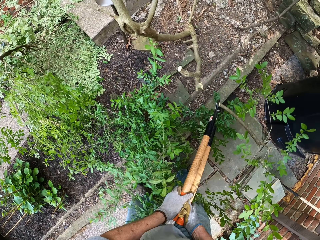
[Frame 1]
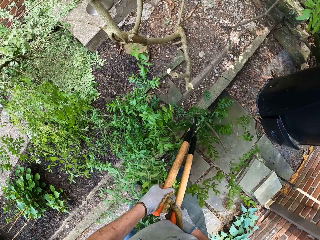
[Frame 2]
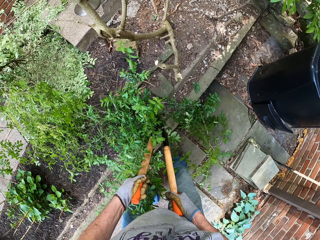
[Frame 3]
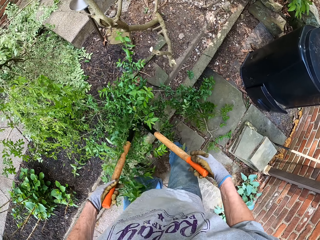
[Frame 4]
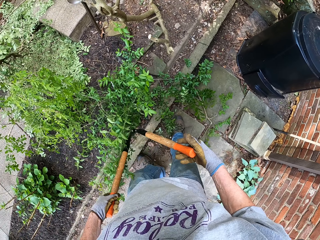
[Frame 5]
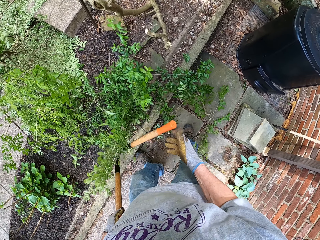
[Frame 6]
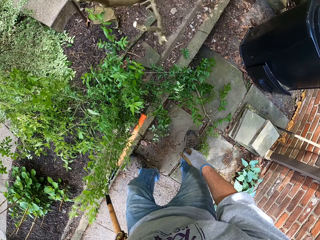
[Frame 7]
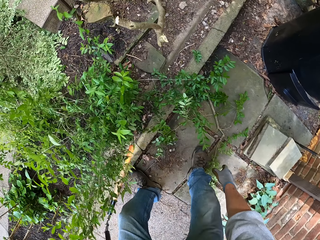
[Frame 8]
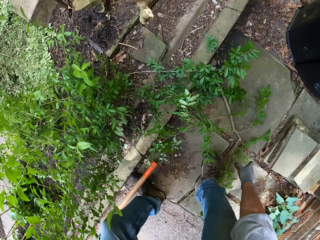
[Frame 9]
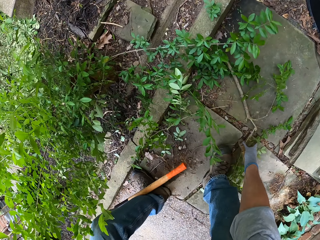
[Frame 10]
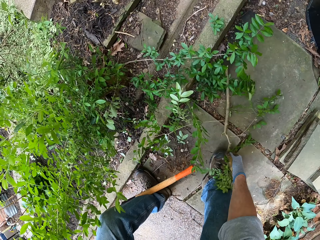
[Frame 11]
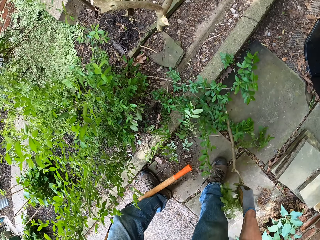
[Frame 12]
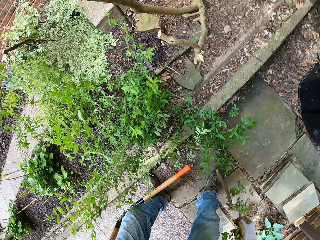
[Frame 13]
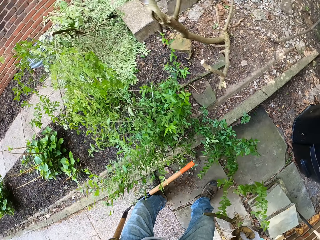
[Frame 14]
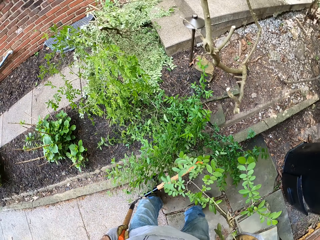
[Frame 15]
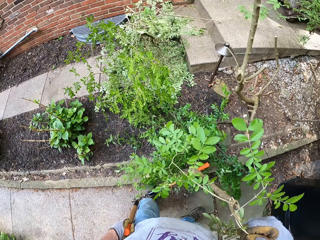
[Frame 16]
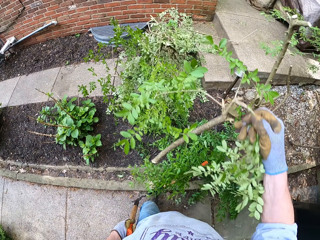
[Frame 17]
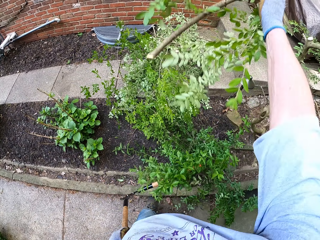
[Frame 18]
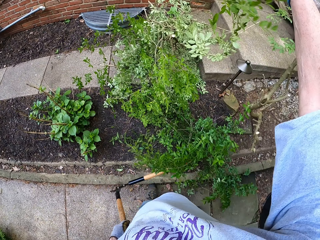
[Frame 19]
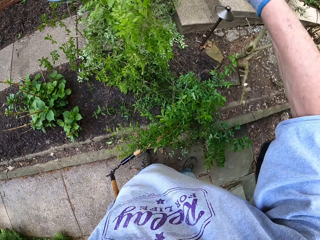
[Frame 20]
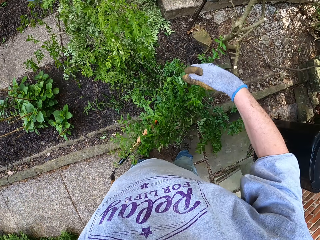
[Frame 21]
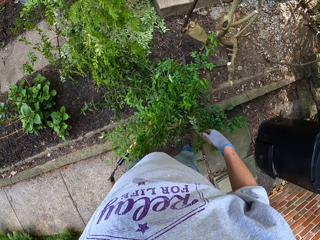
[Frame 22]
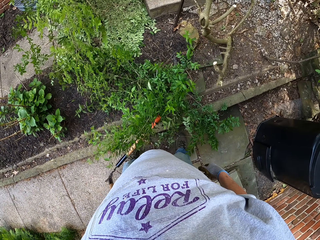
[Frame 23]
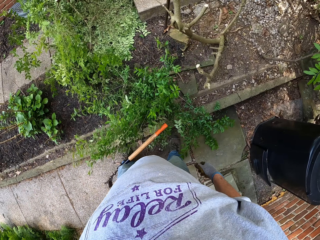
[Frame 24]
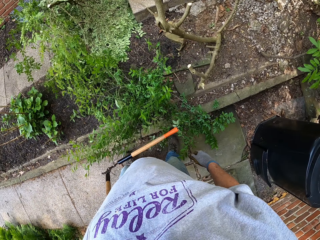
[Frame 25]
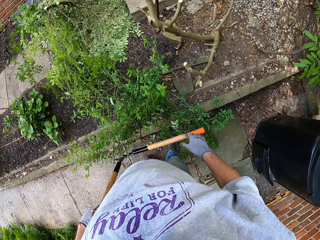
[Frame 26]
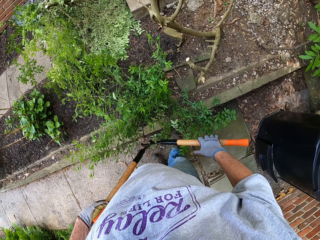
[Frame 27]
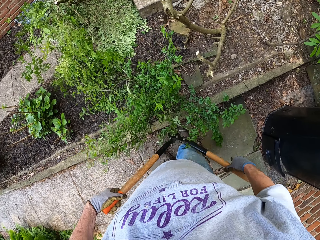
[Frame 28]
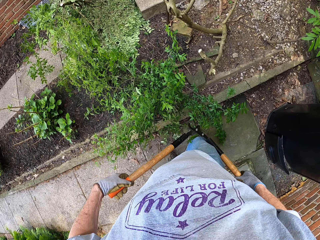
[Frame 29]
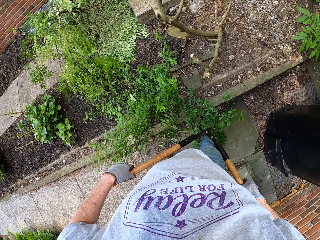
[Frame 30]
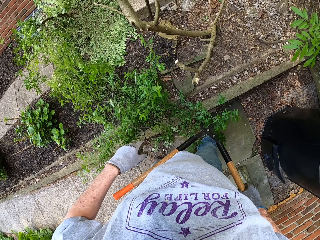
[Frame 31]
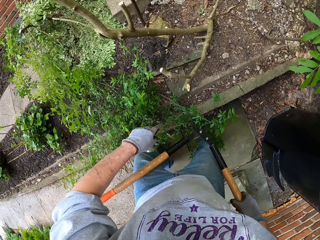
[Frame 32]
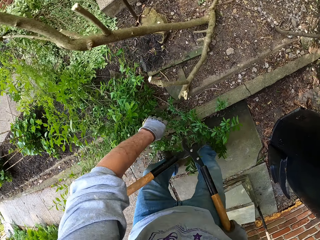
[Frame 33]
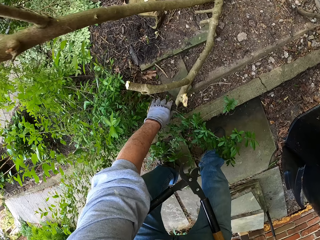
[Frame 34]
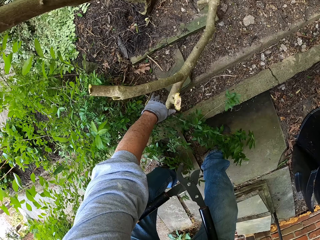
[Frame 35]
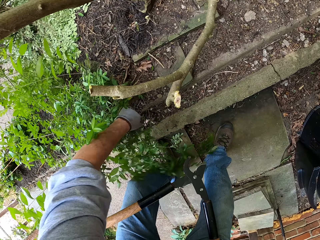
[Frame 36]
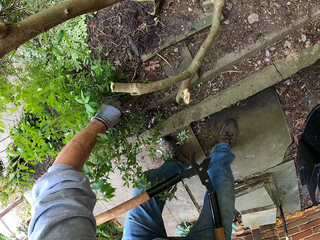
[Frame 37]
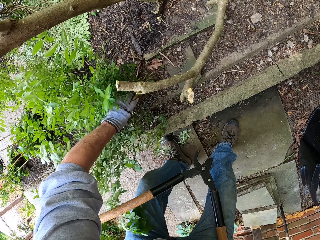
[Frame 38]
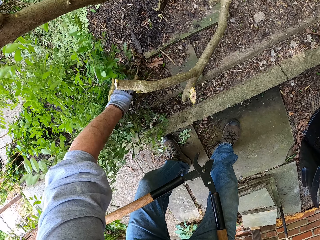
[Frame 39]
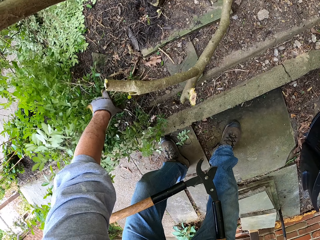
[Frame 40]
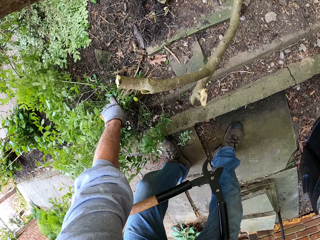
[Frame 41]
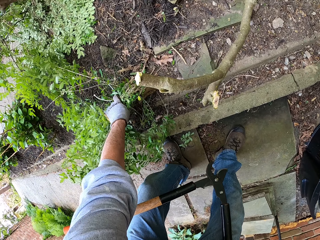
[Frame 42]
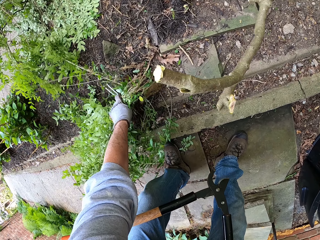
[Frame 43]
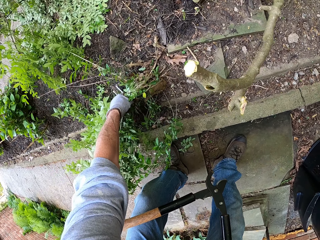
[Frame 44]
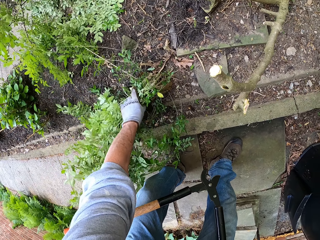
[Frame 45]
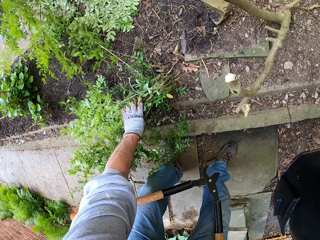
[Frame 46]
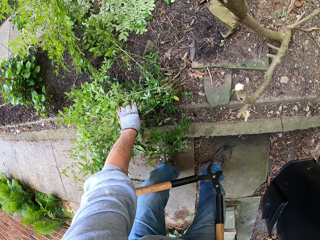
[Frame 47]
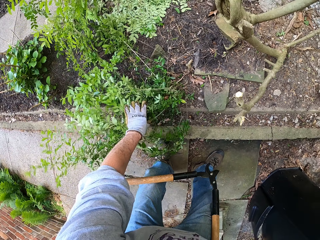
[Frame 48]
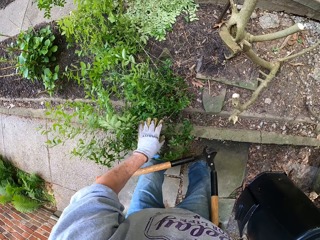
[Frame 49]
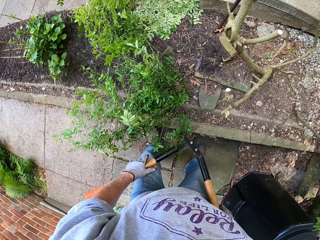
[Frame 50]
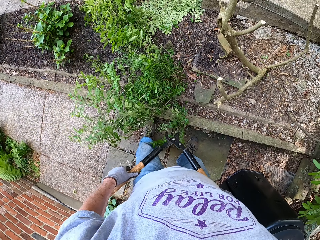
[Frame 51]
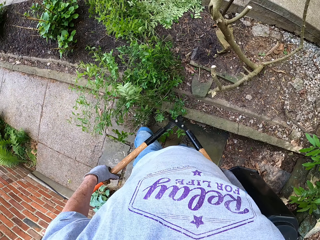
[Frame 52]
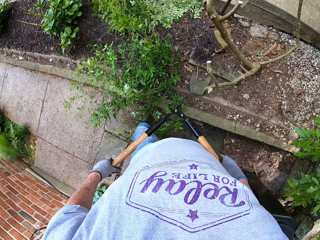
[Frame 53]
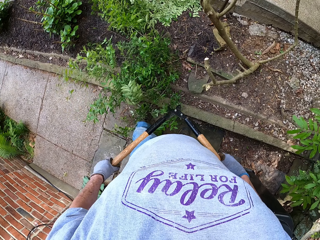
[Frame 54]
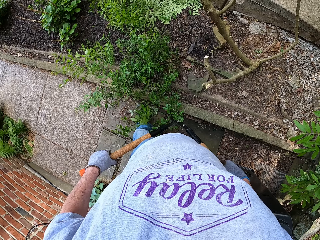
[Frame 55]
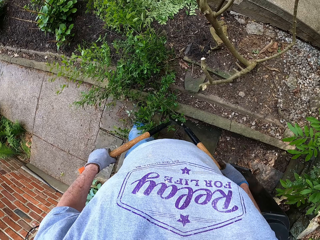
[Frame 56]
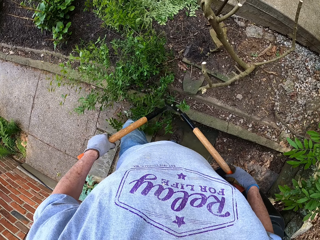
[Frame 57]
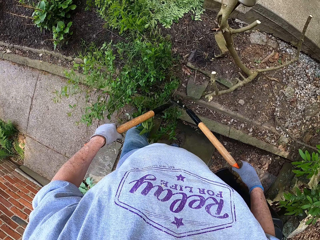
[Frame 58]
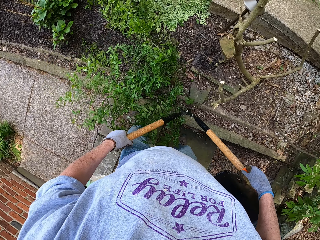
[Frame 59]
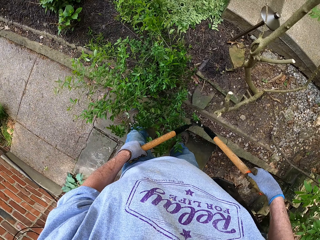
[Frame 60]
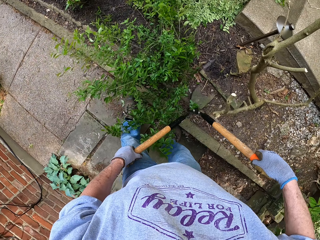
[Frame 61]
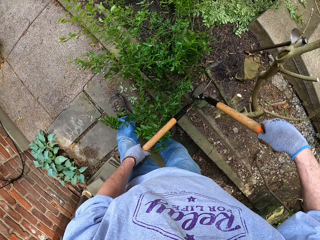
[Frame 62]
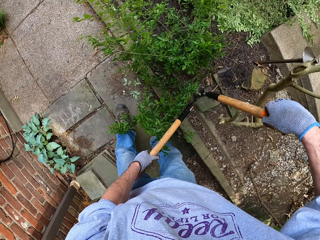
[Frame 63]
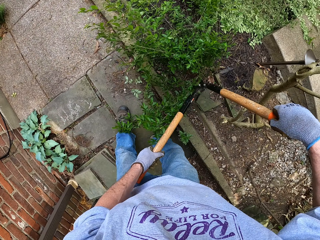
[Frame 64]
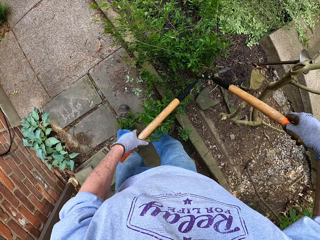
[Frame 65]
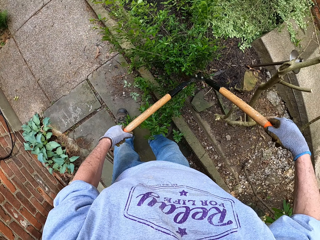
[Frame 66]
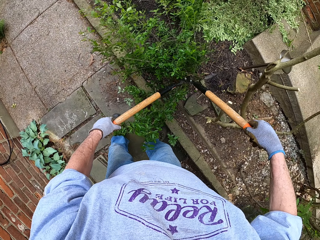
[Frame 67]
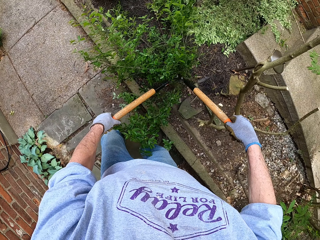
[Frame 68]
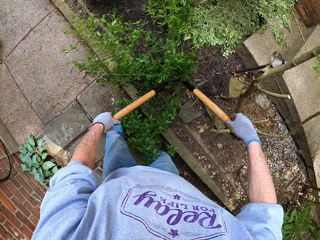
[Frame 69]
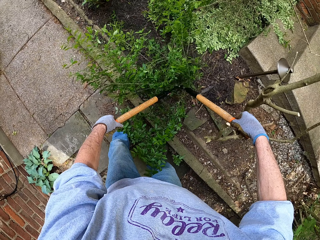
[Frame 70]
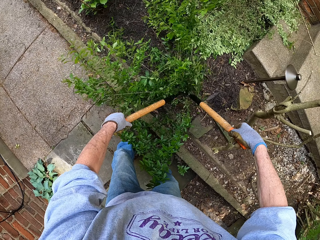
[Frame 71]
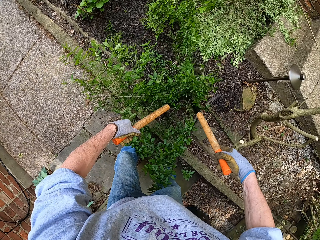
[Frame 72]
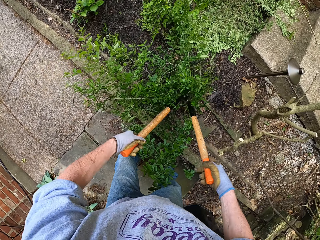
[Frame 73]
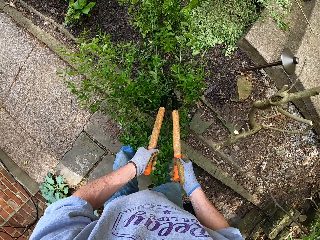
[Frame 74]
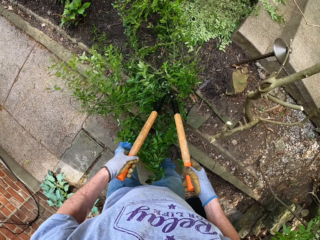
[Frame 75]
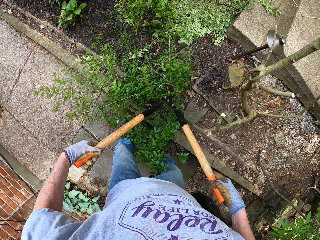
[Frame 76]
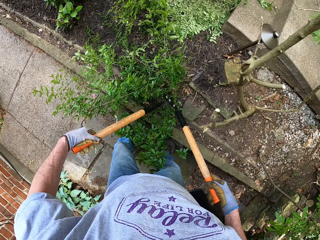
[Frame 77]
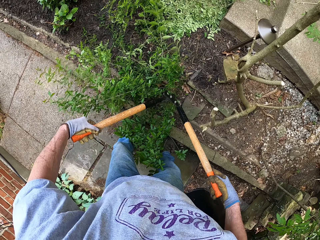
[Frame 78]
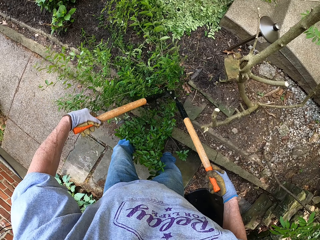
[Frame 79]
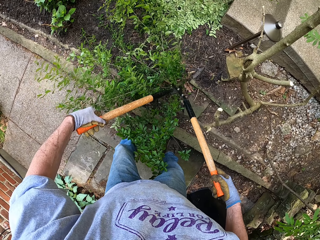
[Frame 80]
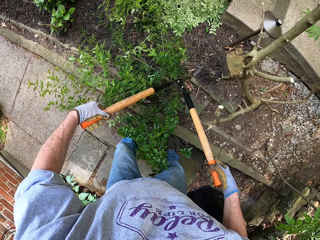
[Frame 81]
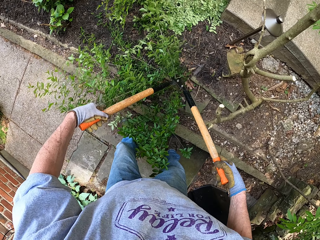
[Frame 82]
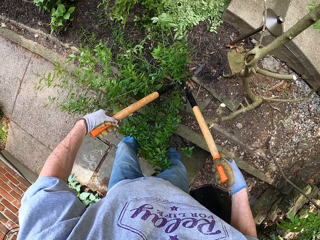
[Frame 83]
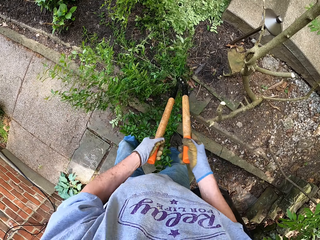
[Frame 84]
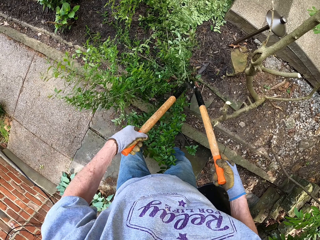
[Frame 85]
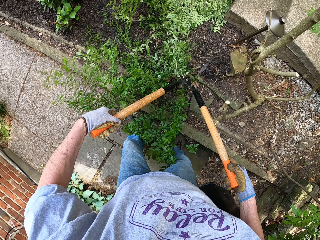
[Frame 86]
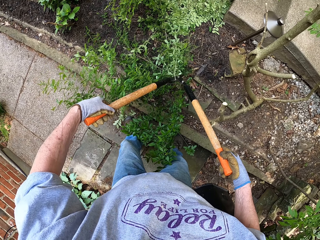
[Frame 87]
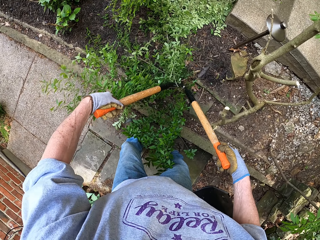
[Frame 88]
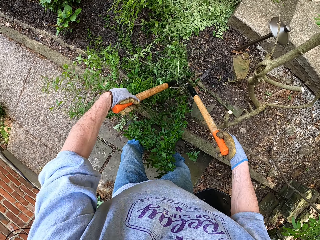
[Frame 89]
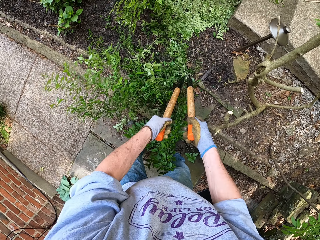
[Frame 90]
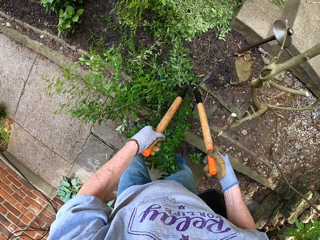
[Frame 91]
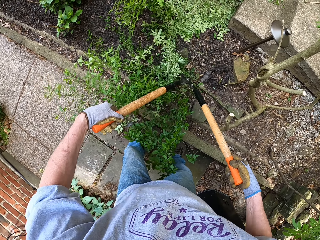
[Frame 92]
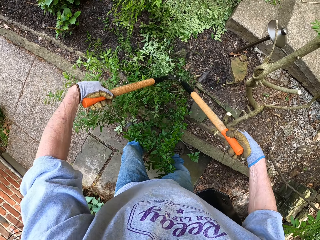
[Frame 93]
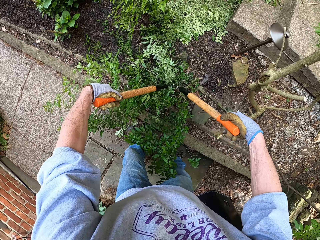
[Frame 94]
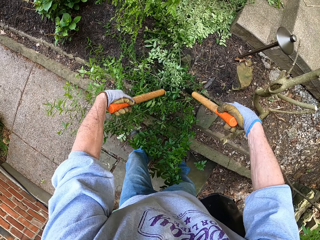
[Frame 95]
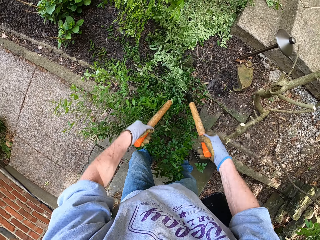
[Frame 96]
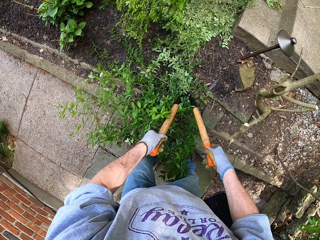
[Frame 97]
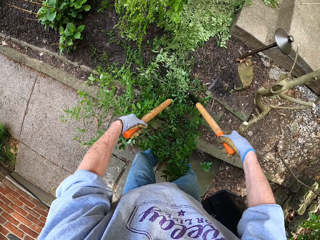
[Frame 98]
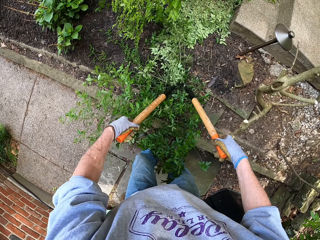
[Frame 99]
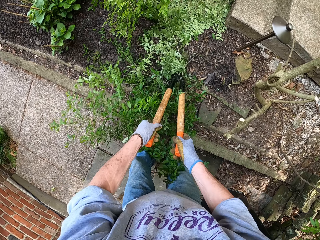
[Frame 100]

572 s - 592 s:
The camera wearer picks up a branch from the ground. He throws the branch away. He holds the lopper with his two hands. He holds the branches all together. He holds a plant on the ground with his left hand. He holds the lopper with his two hands. He cuts the branches of the plant with the lopper.

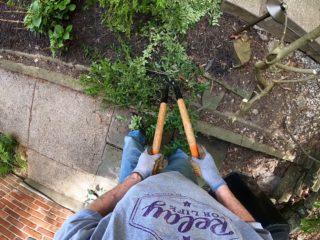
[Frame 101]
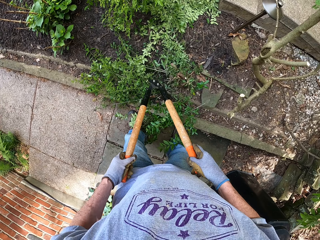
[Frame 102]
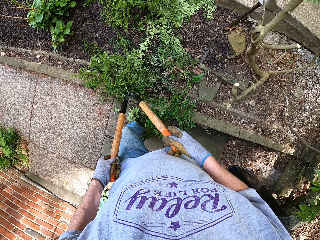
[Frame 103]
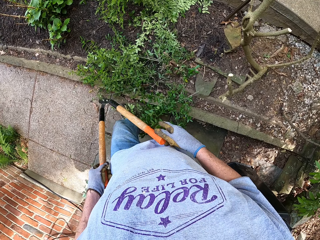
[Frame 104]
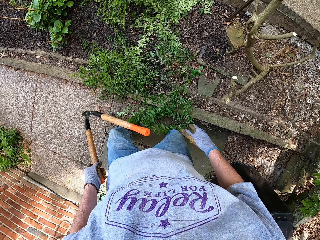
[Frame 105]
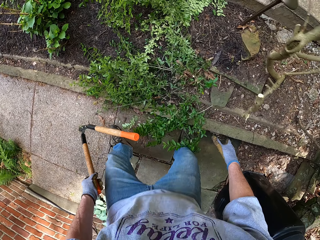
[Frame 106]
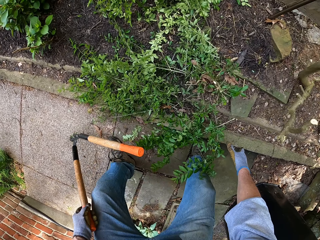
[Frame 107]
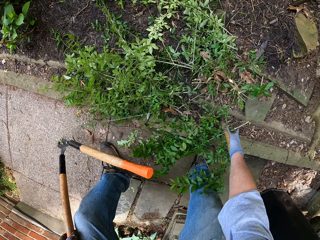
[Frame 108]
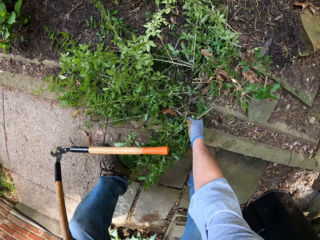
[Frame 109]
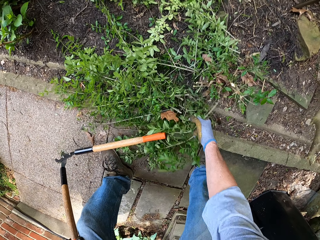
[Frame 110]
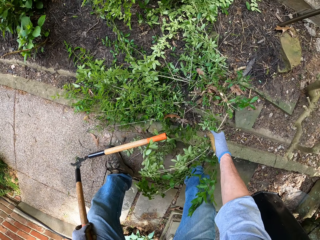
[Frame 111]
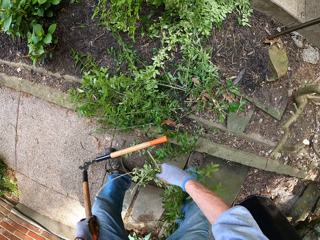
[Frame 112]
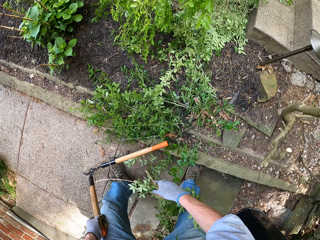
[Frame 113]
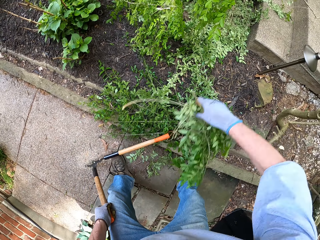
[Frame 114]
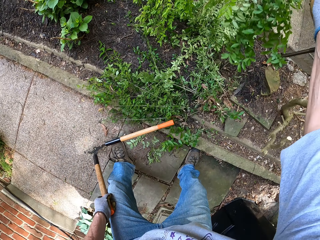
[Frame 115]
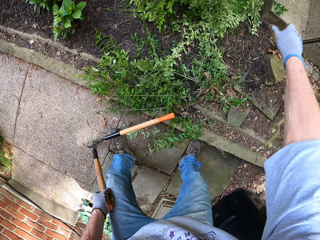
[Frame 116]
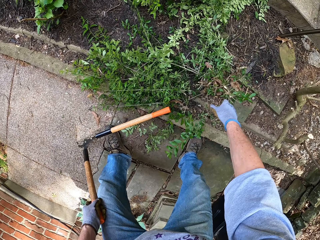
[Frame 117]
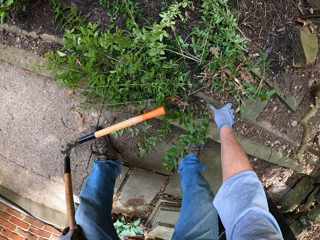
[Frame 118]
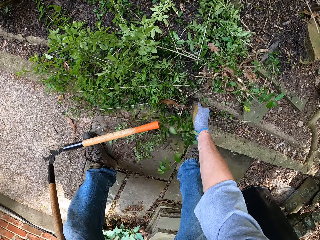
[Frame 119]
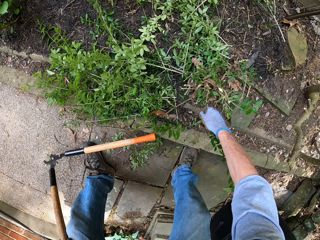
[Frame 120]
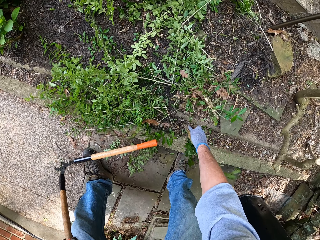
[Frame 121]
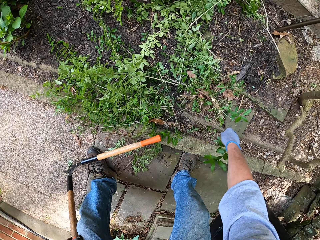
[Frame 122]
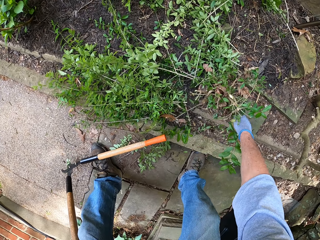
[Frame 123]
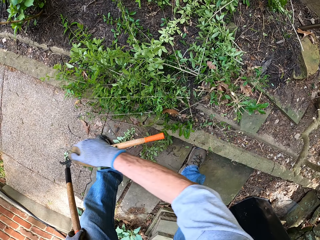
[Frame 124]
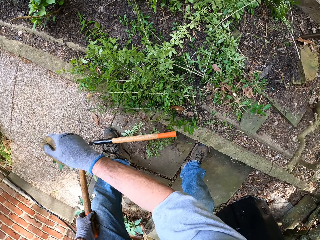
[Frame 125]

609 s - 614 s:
The camera wearer picks the branches from the ground with his right hand. He throws the branch away. He picks more branches from the ground with his right hand.
